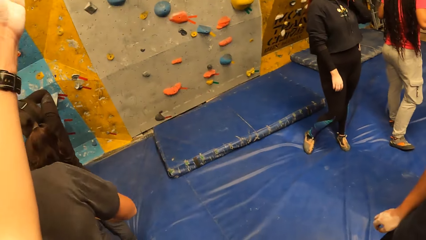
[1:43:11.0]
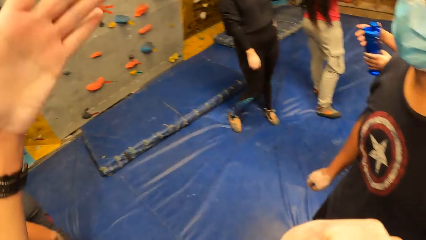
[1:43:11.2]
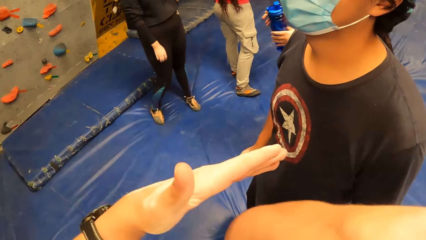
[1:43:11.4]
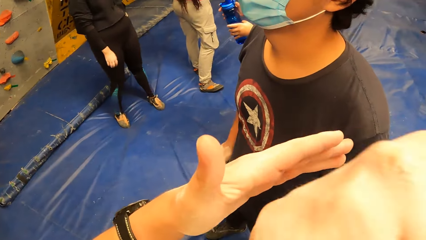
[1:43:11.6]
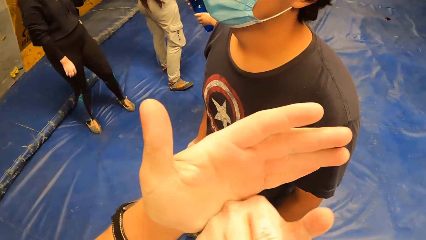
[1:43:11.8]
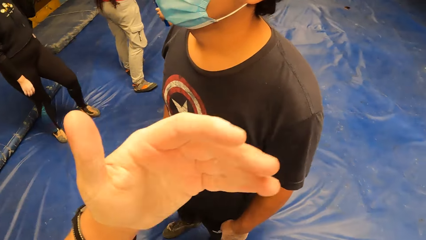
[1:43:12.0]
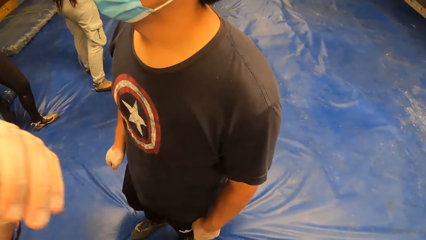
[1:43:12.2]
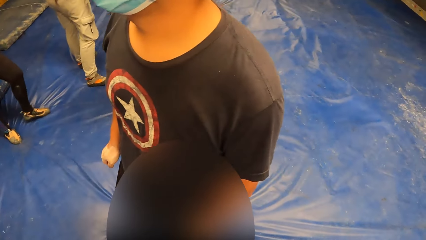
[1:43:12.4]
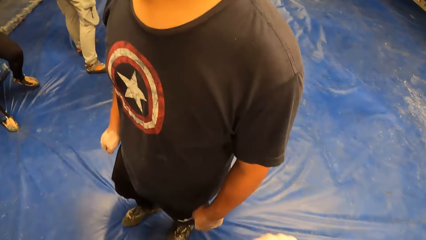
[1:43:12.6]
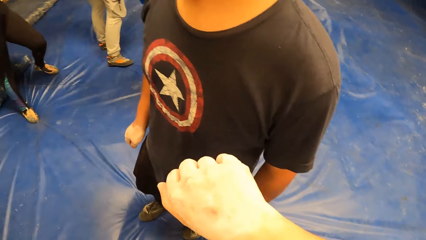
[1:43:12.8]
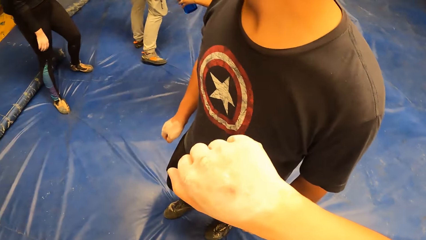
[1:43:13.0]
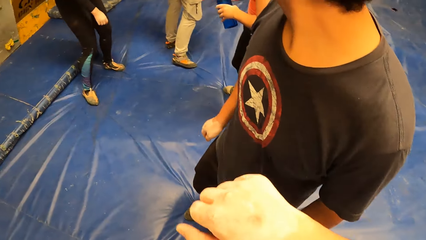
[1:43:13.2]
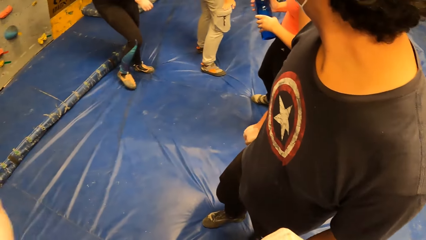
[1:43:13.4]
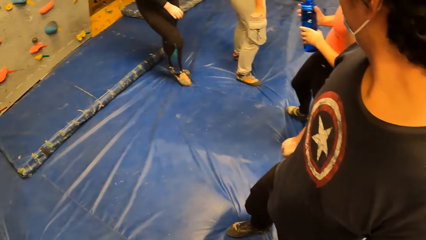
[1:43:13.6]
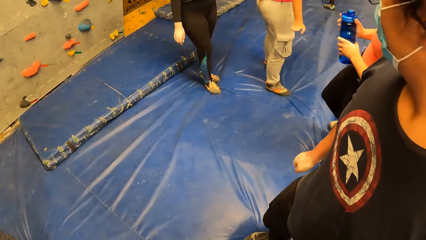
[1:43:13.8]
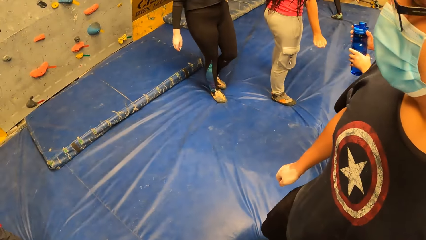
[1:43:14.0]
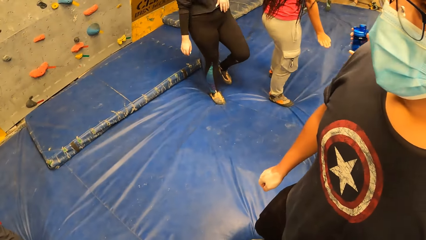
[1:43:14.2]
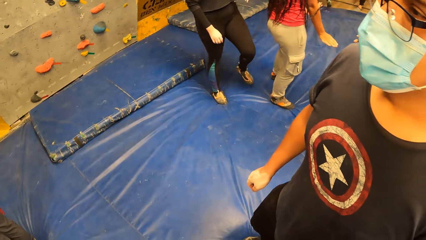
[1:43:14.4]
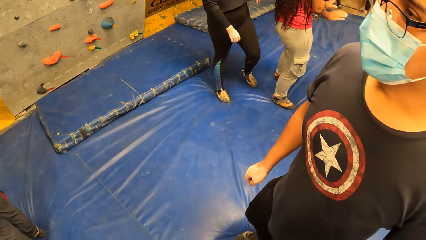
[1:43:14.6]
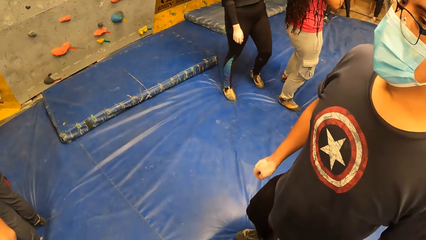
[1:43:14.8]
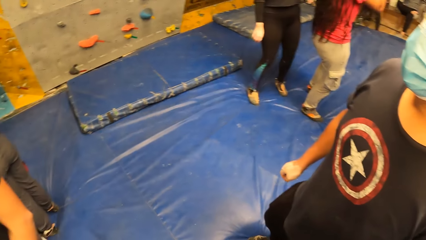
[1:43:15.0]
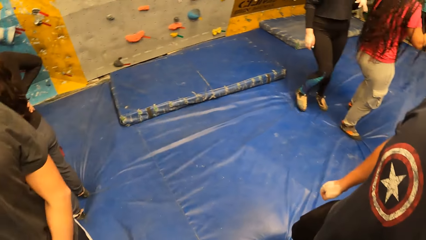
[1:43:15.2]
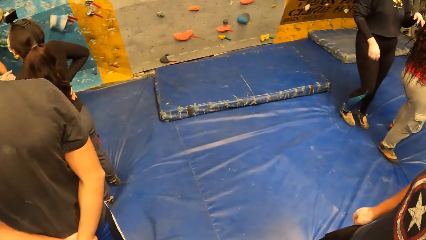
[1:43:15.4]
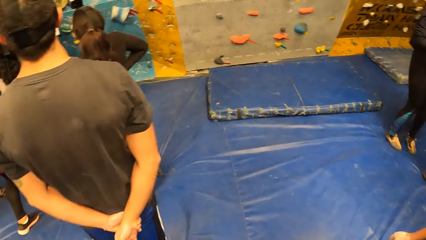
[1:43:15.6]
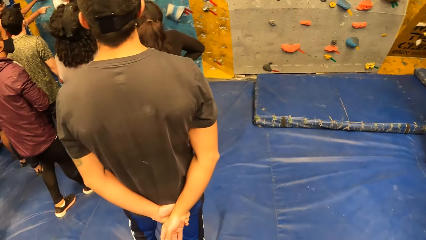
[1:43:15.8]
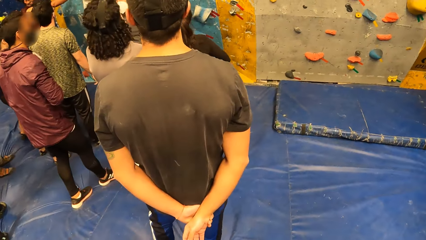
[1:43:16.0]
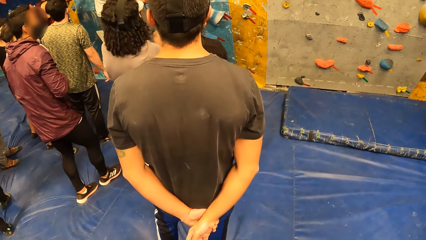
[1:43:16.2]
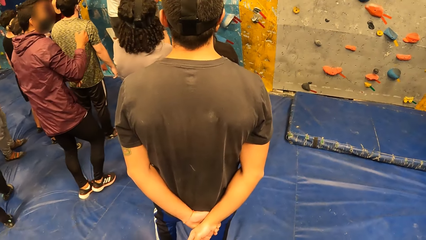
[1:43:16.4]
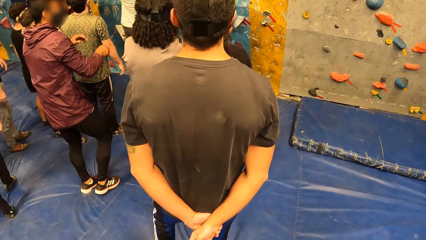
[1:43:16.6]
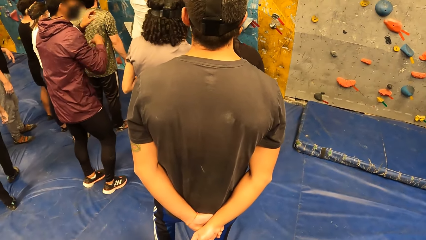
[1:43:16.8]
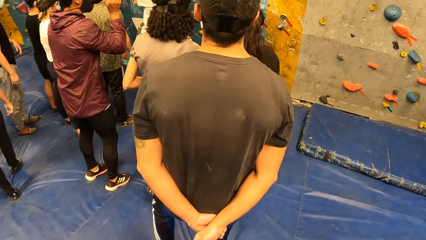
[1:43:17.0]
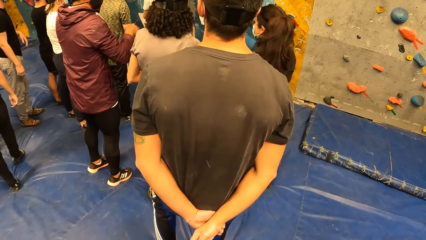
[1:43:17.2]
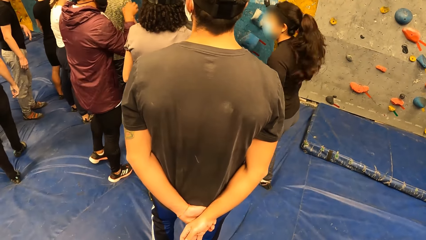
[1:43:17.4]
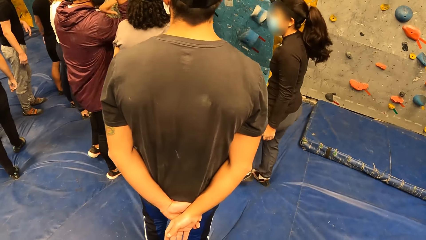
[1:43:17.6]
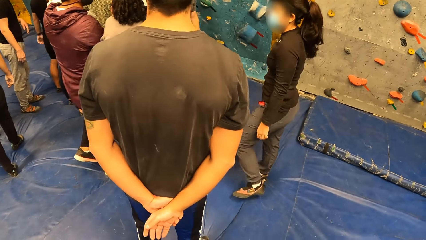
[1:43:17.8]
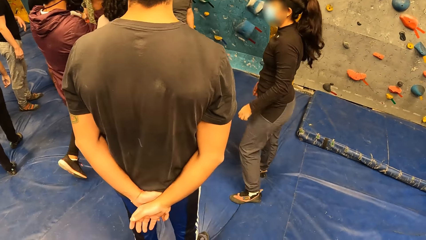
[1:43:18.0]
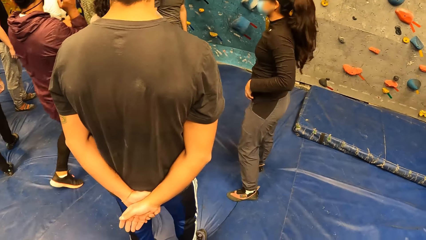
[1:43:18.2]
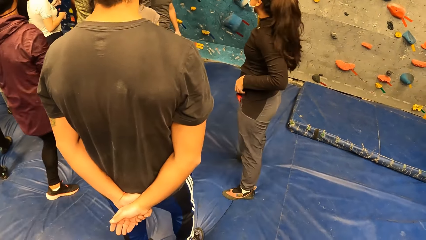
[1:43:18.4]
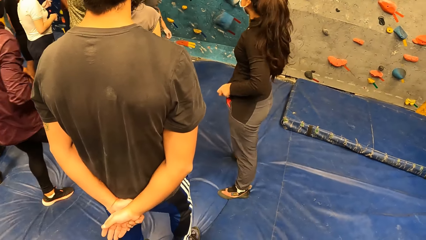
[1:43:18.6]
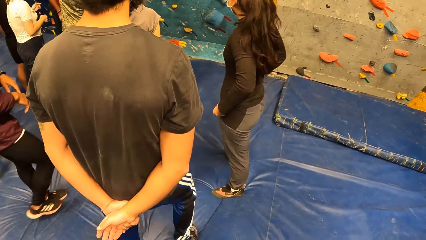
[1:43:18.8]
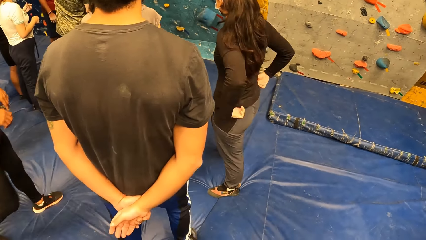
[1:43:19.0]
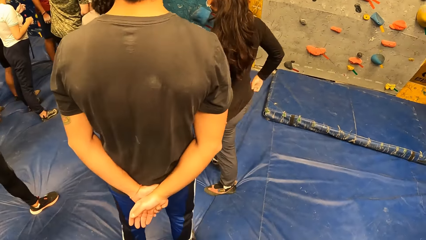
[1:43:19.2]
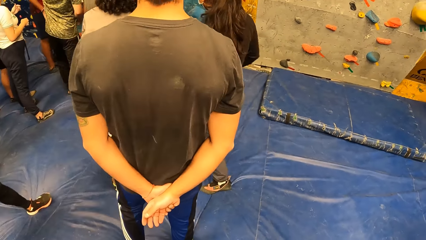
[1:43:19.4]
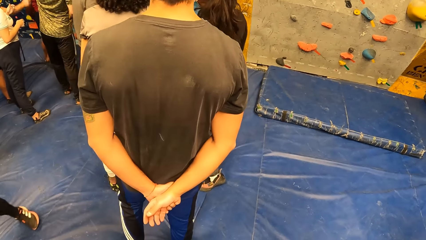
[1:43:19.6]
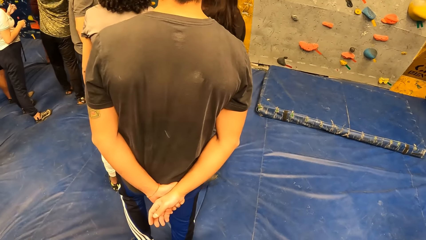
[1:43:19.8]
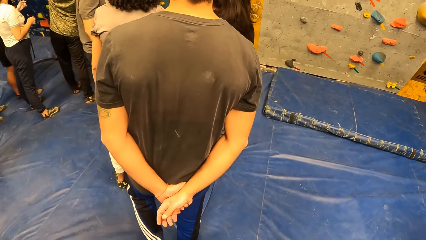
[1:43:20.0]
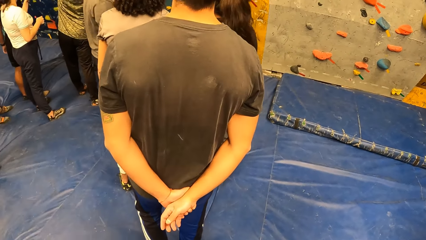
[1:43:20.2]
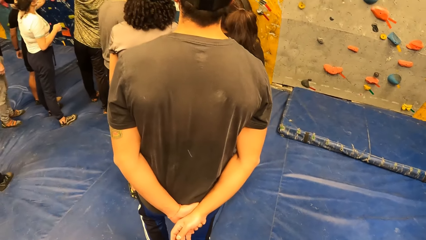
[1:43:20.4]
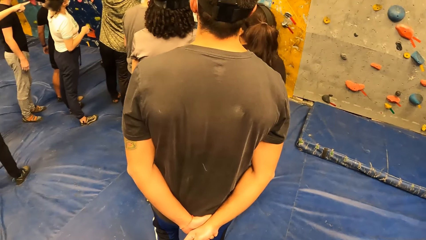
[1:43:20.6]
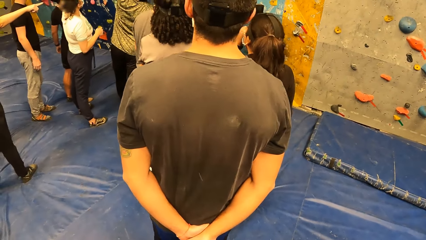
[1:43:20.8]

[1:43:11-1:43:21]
The camera wearer gestures using the hands. They look at the hand. They look around.

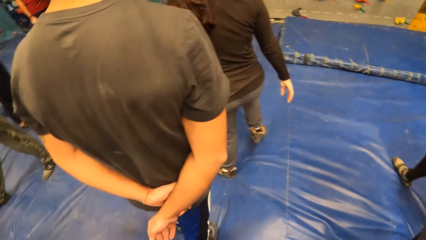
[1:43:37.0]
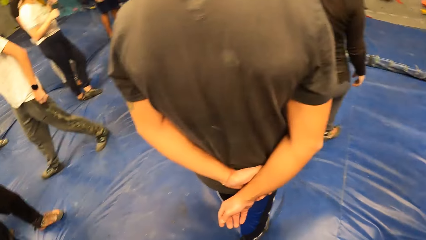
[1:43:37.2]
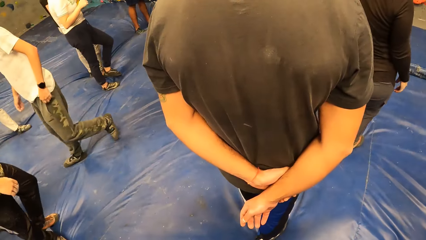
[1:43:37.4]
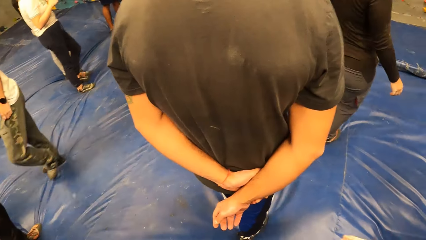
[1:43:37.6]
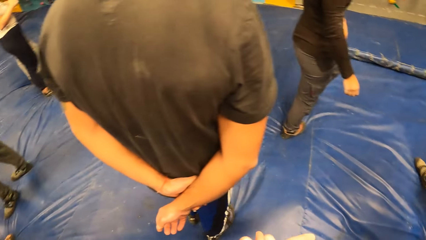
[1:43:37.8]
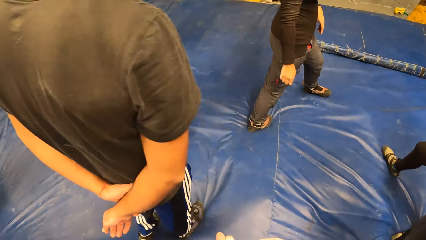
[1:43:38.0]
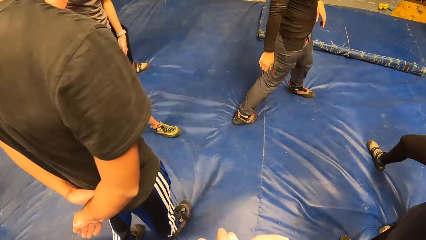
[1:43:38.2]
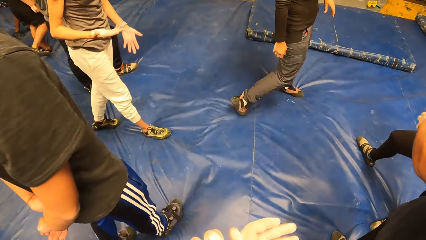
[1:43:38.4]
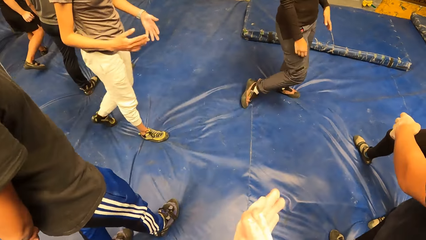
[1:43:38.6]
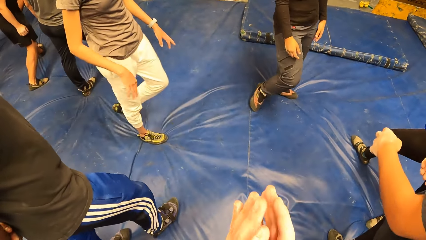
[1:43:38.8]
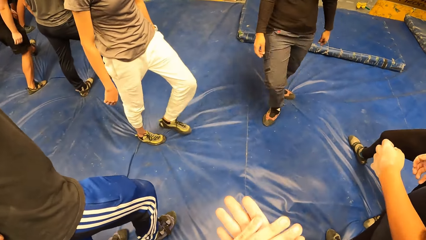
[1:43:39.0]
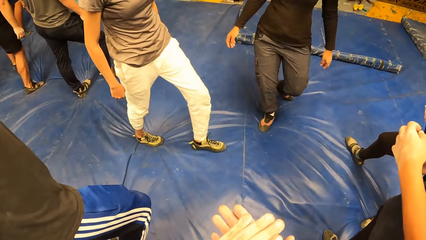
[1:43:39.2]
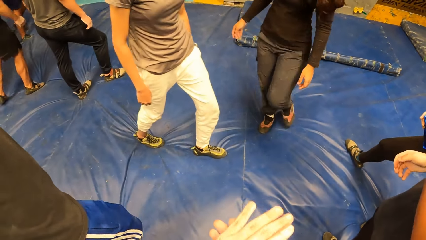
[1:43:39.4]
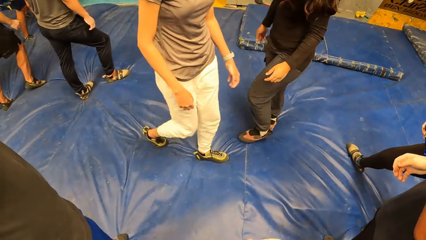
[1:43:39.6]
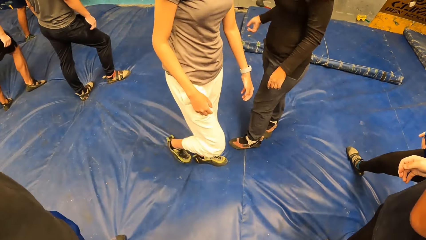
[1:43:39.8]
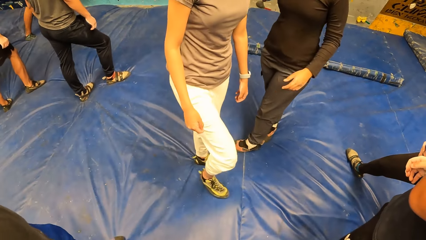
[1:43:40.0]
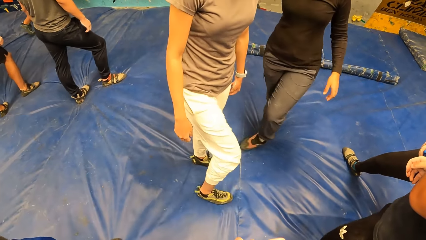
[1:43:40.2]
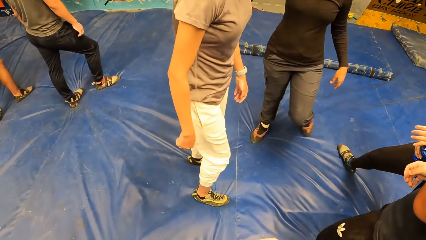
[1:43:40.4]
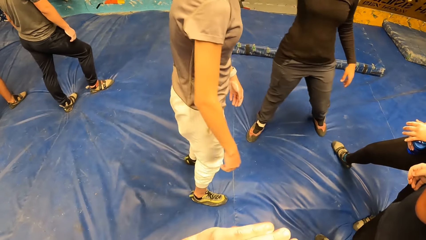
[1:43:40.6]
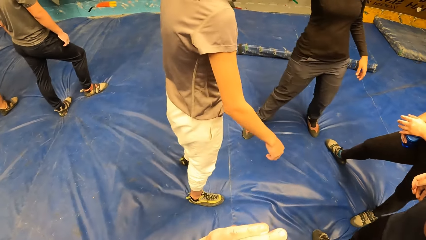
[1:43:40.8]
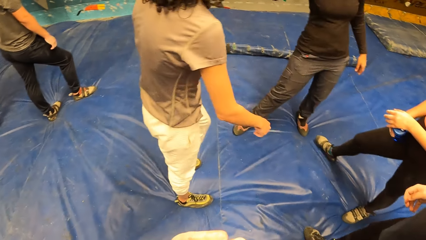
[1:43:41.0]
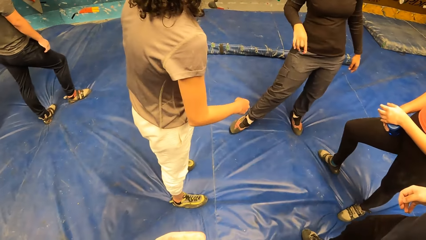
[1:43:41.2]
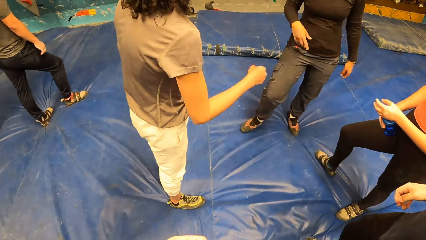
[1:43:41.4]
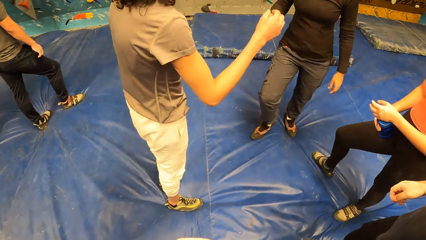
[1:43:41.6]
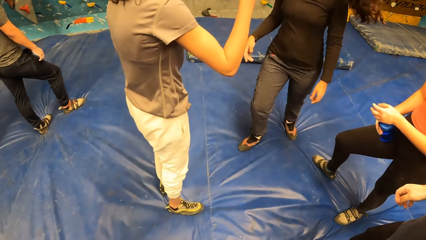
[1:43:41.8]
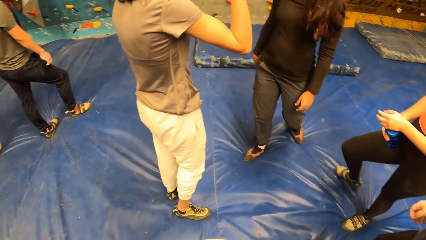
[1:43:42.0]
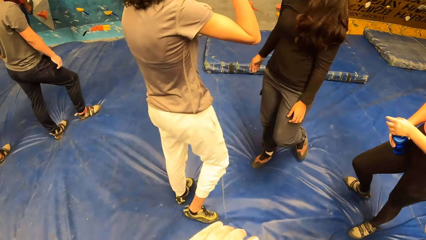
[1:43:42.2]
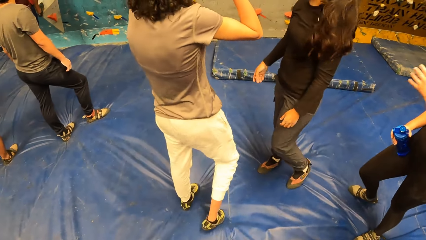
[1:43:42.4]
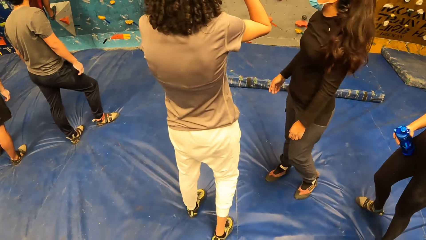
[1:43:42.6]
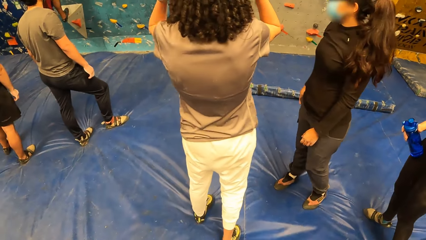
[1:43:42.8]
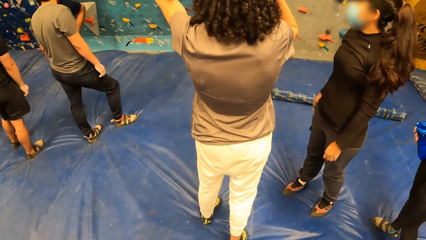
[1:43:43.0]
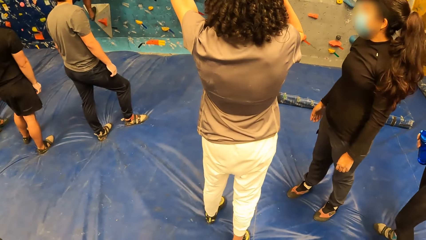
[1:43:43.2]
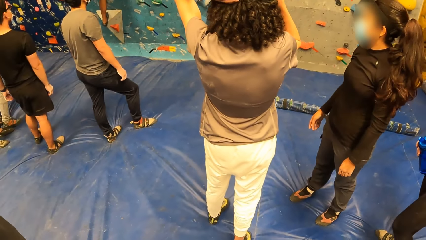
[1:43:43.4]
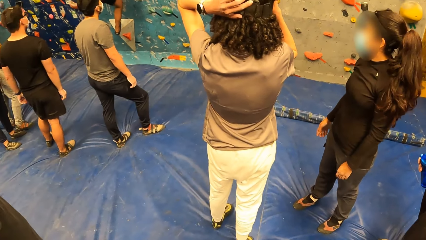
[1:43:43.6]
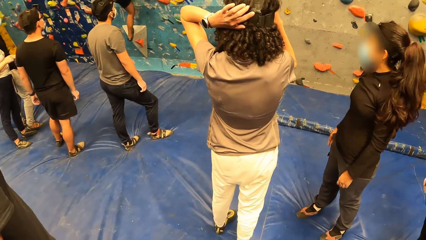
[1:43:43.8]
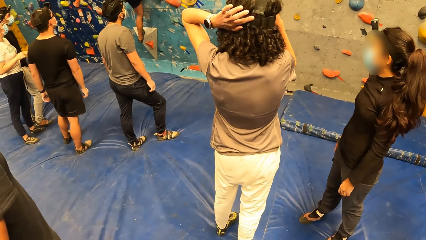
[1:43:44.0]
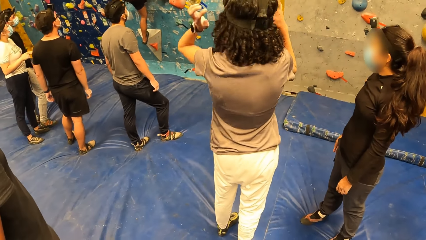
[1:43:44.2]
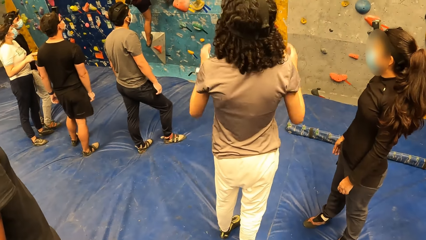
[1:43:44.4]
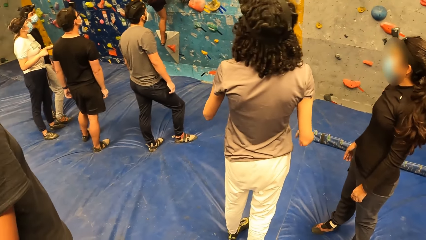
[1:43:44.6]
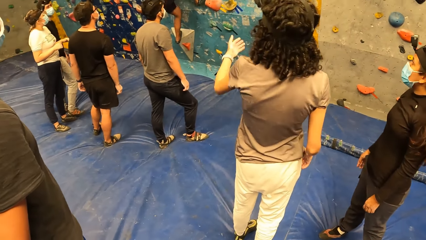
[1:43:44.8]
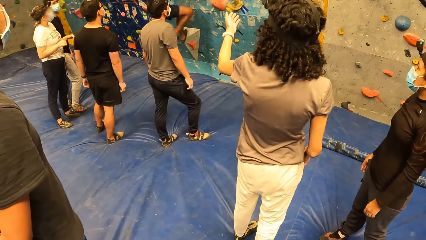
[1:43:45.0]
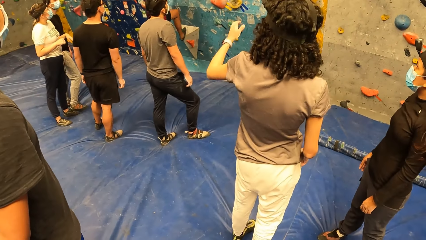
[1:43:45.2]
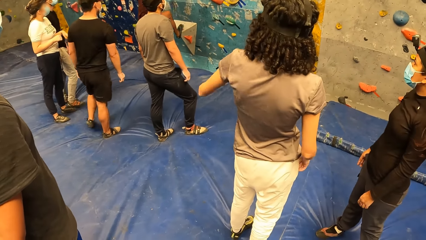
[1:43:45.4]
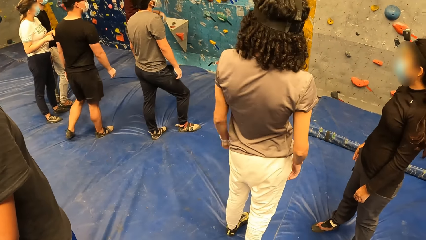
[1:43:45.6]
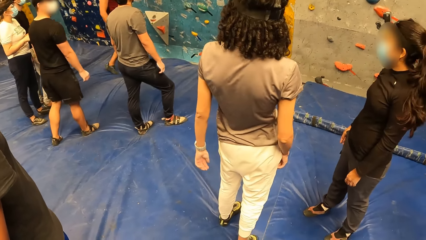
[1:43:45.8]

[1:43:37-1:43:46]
The camera wearer rubs both hands together.
